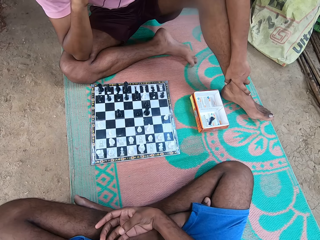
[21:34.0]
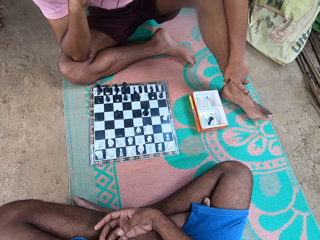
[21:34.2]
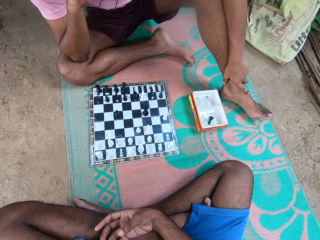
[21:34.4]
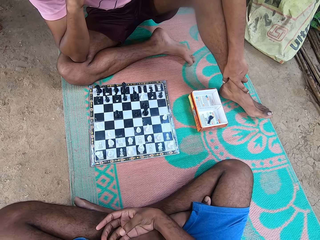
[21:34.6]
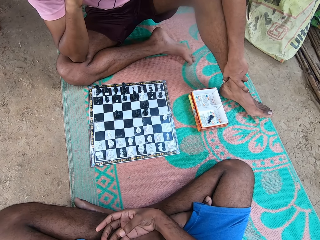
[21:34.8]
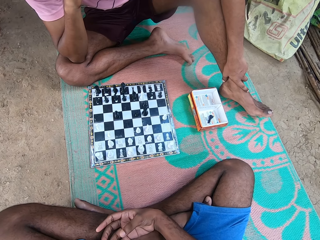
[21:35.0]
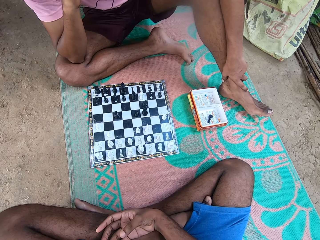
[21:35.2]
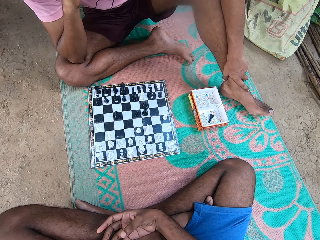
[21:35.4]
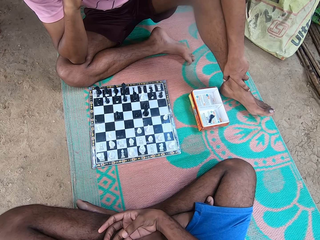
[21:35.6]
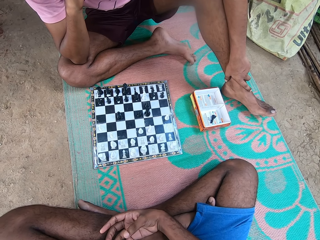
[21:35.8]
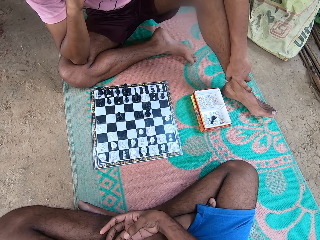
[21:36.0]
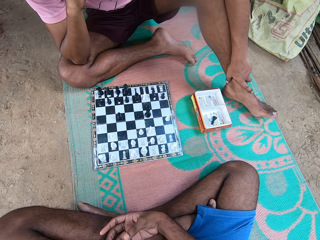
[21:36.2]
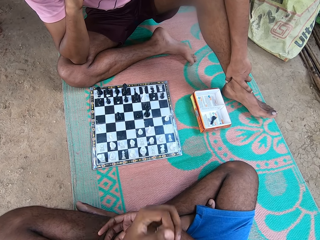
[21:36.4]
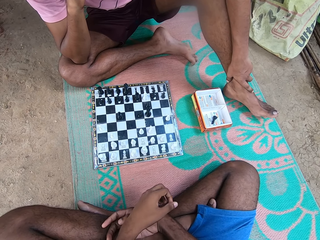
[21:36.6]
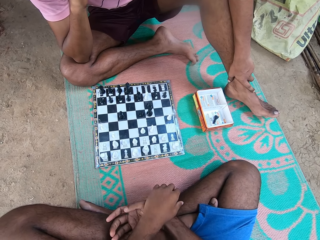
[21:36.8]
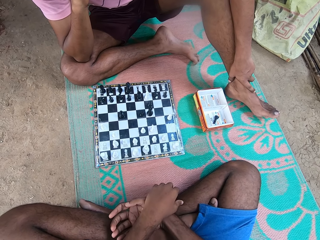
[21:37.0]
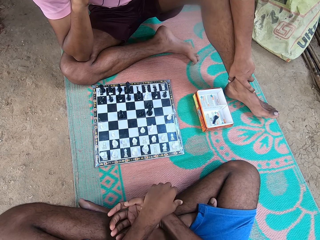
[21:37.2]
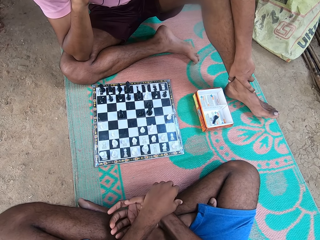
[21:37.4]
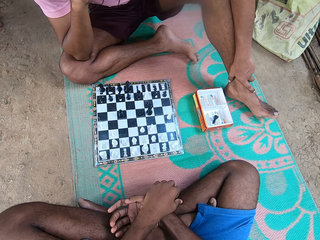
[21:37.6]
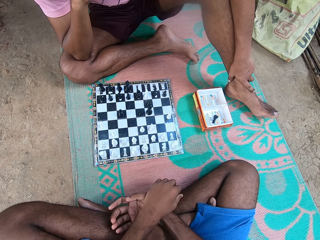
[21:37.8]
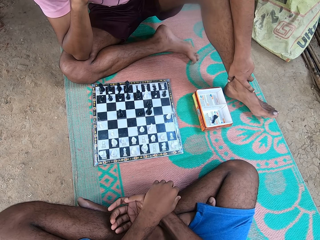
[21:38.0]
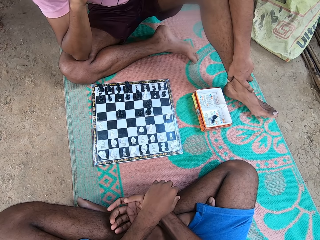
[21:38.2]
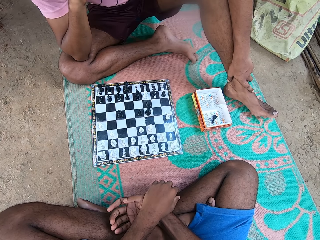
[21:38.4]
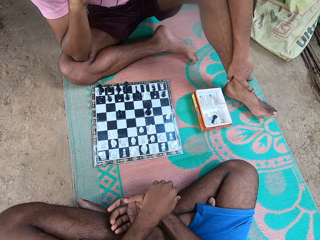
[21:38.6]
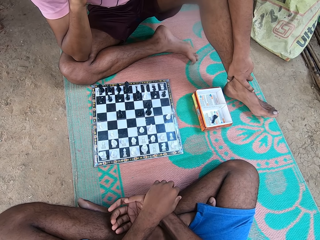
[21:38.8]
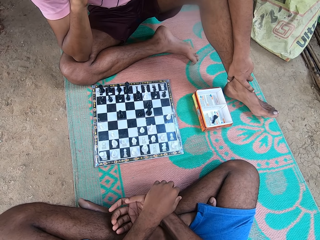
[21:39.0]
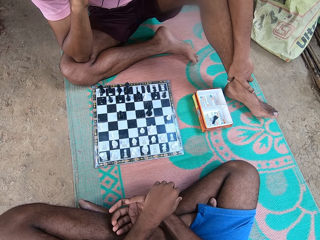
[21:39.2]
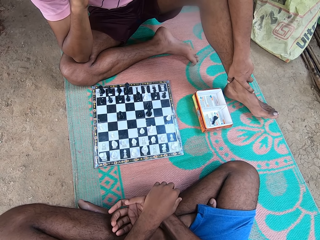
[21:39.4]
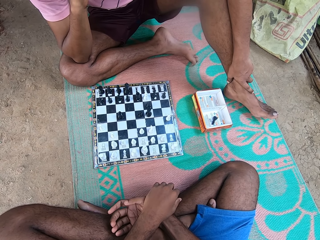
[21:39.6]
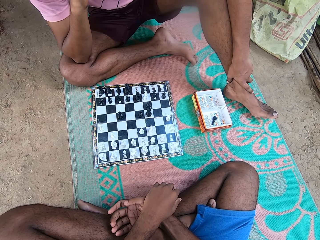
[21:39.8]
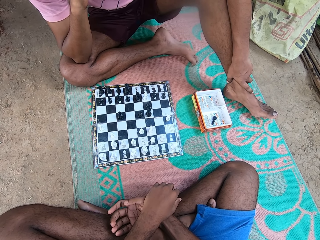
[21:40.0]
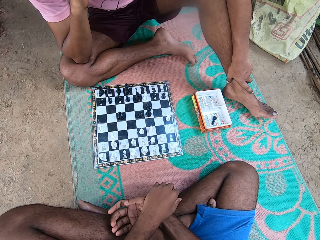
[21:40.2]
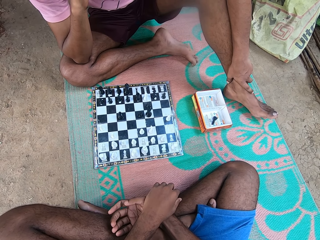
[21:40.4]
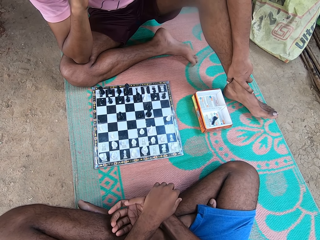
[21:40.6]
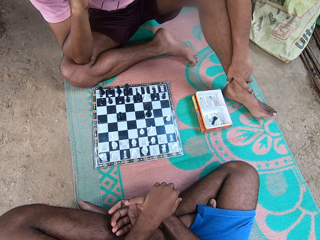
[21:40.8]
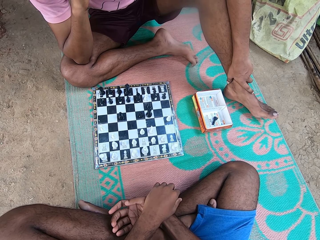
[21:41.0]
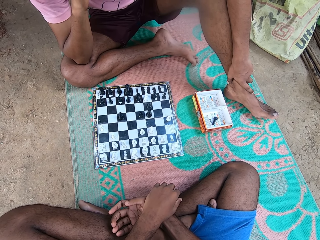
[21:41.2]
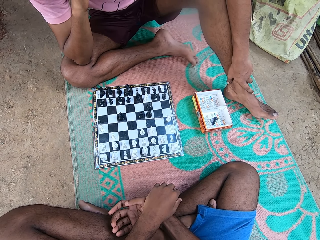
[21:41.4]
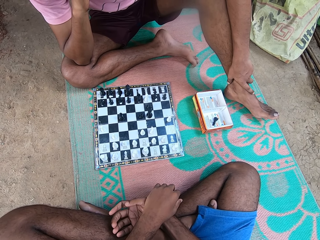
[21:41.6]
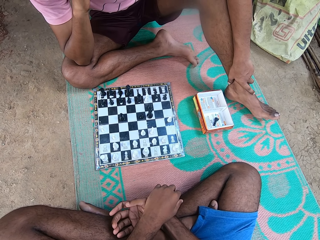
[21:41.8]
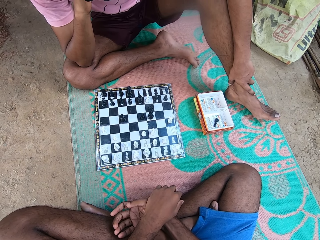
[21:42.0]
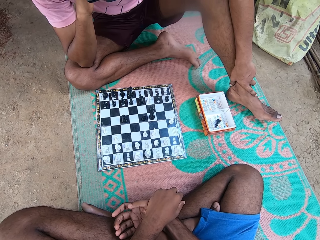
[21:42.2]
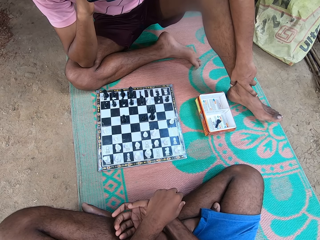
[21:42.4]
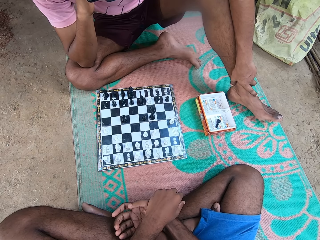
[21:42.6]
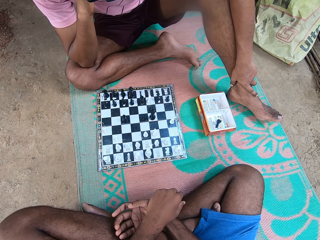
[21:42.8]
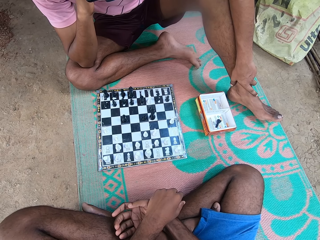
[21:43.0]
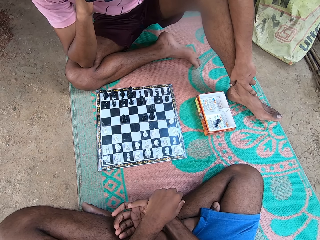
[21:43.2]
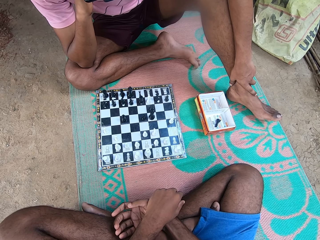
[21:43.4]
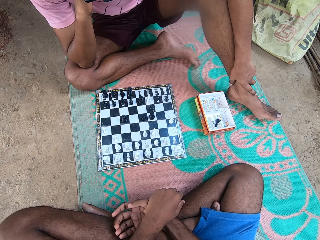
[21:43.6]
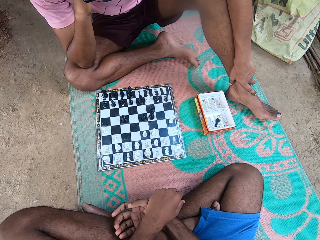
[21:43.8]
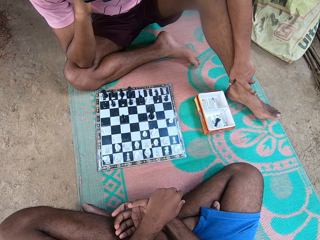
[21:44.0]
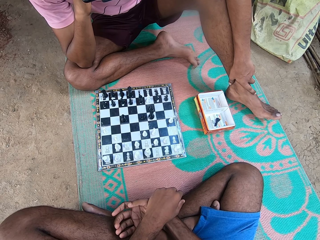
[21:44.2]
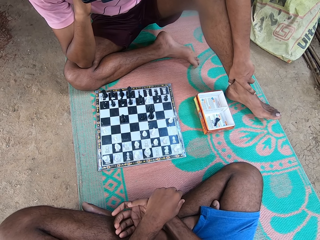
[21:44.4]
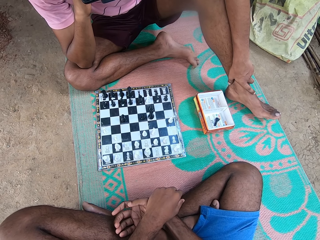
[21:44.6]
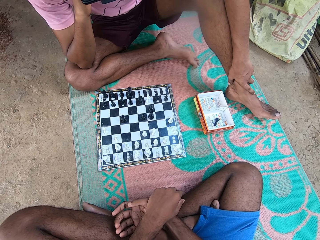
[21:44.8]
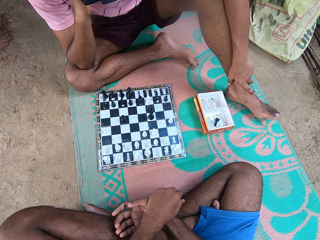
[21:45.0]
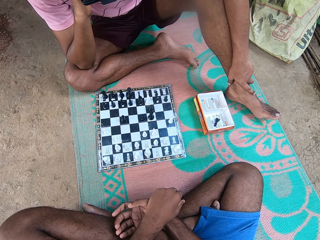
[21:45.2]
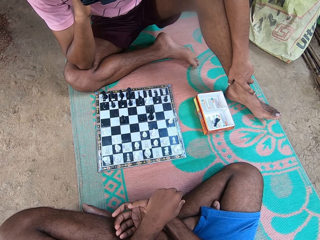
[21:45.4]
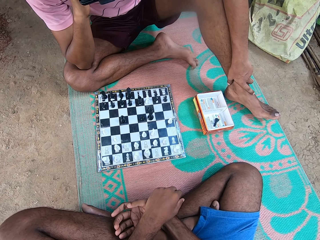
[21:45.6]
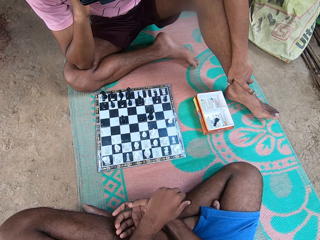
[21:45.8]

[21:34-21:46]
The camera wearer turns around. They stare on the draft.

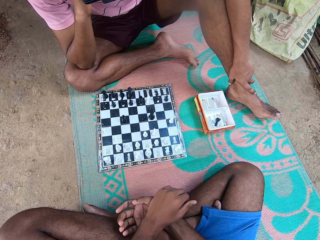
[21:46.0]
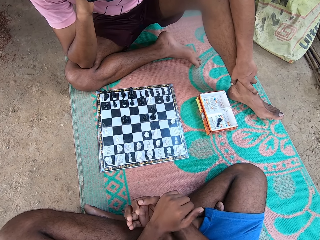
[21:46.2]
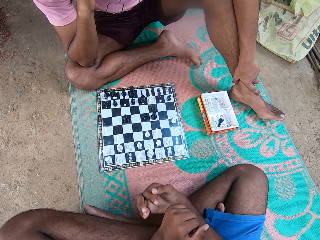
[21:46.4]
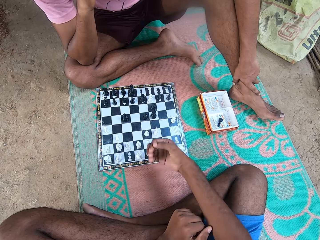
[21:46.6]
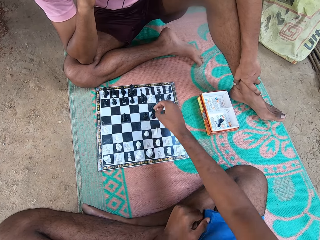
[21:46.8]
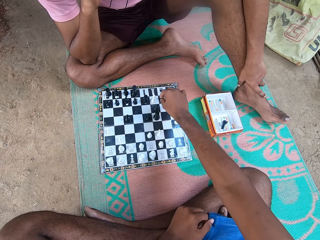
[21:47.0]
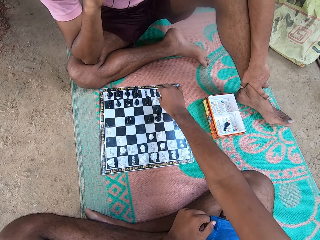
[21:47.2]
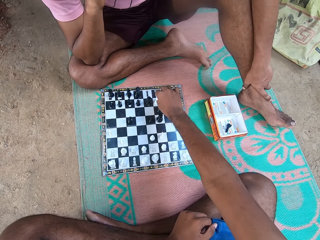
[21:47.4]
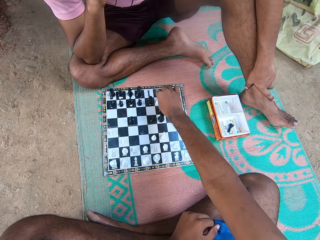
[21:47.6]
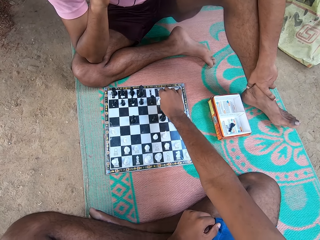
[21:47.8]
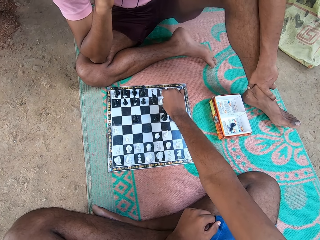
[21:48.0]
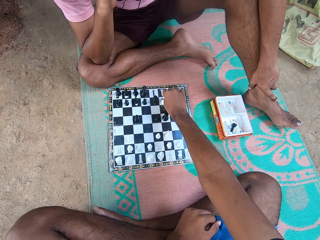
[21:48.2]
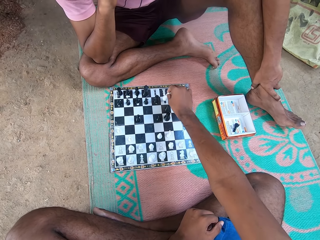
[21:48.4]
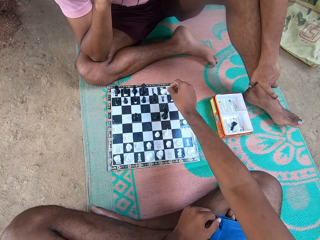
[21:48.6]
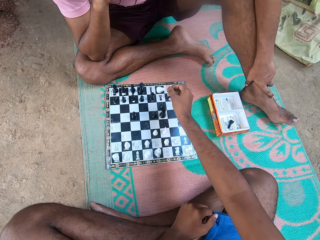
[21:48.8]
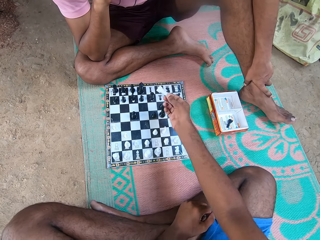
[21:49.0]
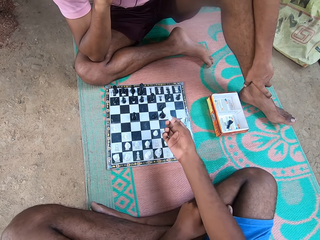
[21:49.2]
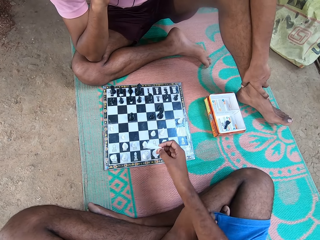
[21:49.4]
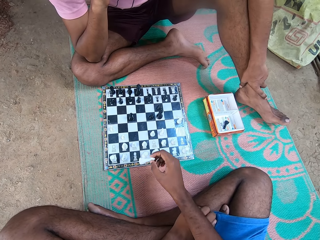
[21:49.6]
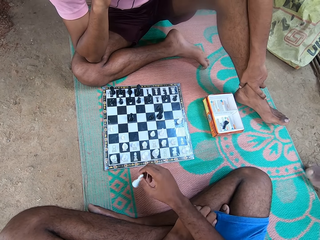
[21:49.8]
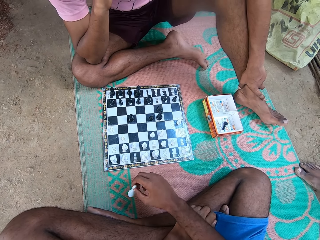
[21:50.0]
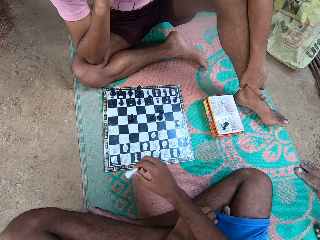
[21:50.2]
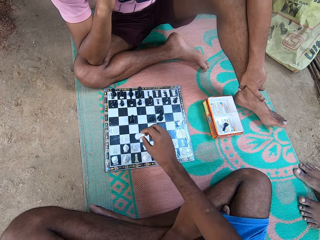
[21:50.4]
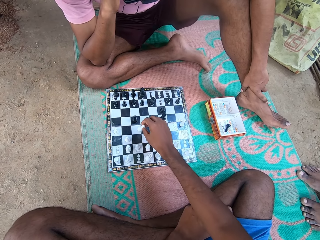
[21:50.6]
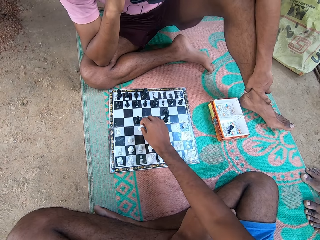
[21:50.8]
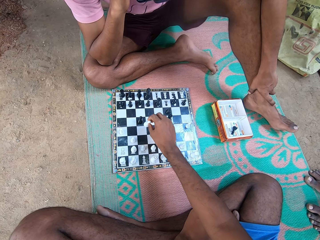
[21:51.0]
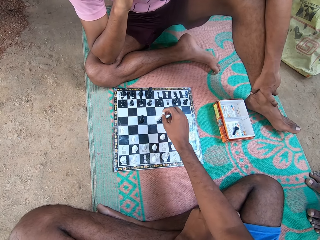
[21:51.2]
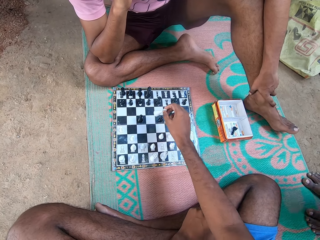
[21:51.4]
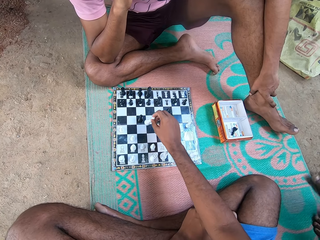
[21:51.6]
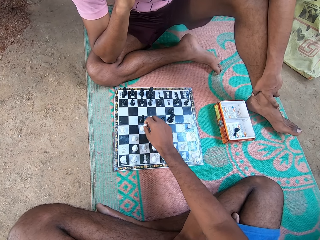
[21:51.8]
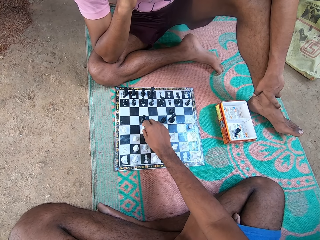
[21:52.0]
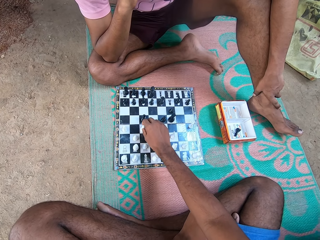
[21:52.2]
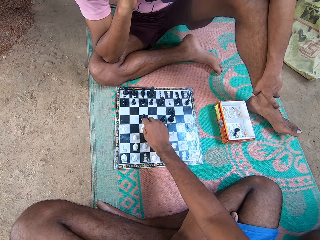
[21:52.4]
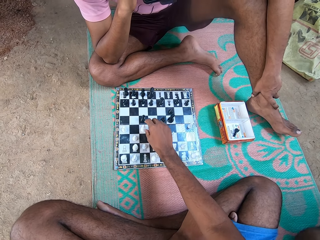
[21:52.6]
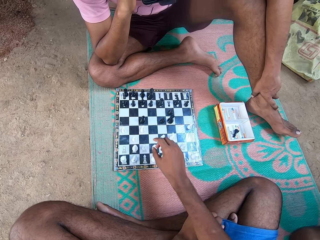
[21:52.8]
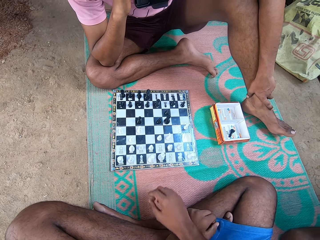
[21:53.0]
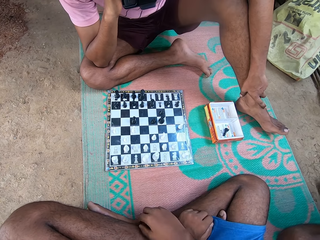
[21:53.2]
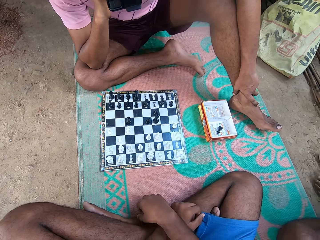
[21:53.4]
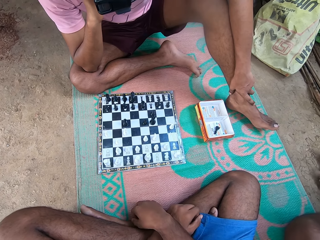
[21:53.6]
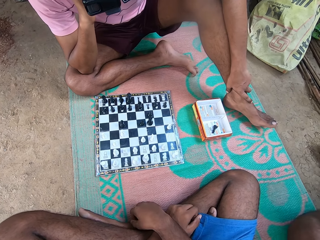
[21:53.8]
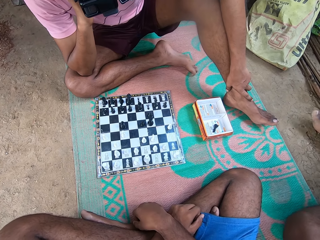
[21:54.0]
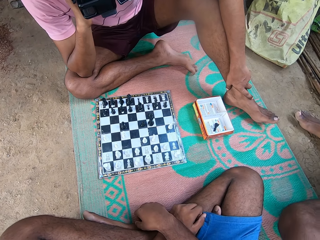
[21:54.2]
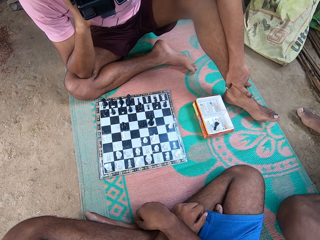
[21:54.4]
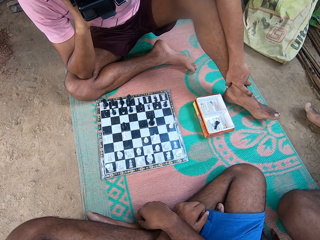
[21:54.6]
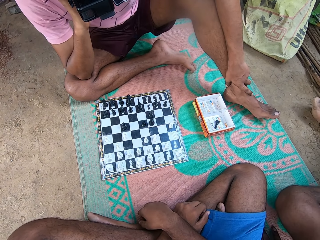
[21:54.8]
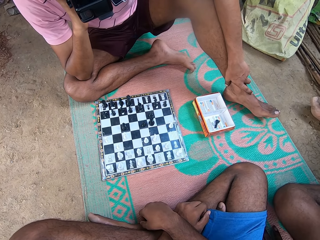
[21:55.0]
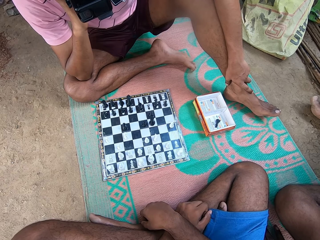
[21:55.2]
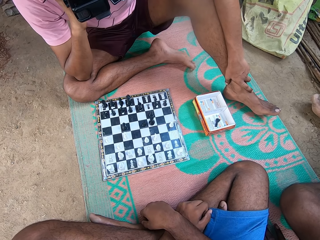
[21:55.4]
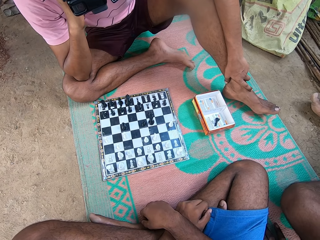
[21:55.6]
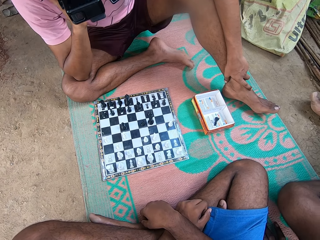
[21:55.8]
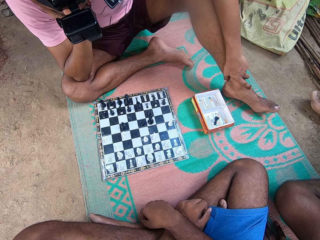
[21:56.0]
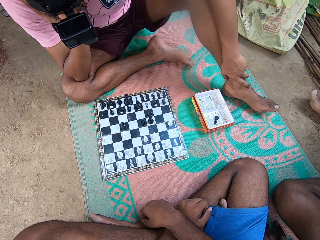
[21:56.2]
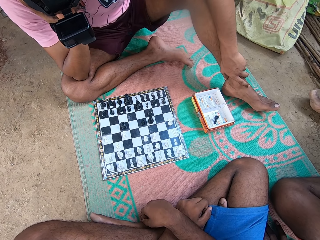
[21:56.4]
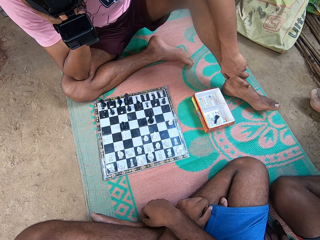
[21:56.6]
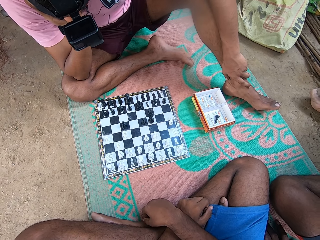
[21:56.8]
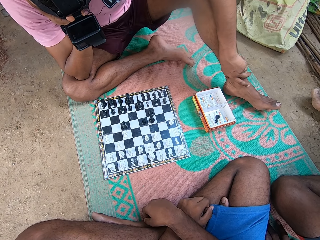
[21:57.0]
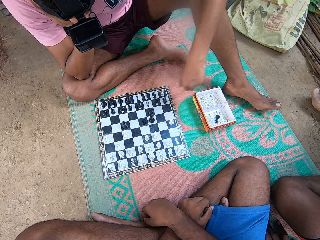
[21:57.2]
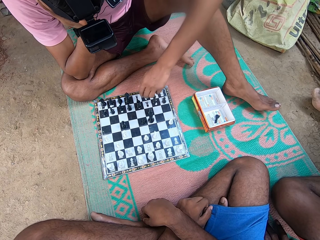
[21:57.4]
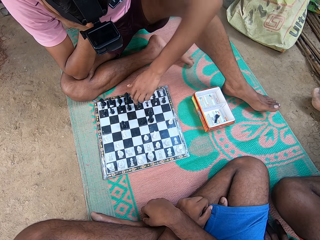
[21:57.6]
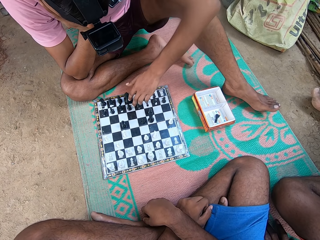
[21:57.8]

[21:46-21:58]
The camera wearer takes his turn in the chess game. They play draft.
